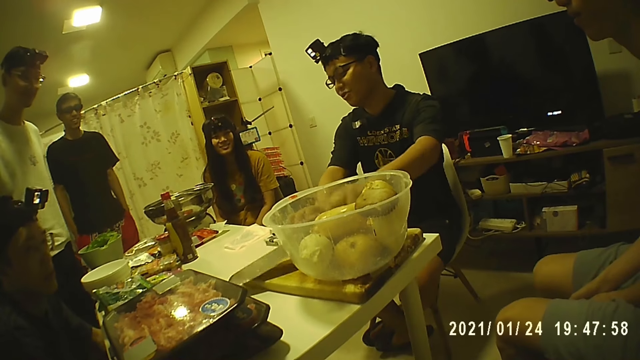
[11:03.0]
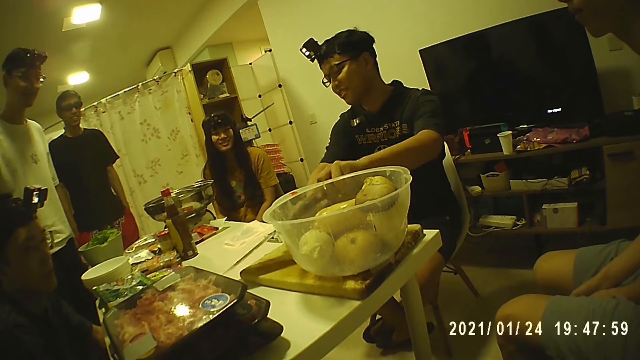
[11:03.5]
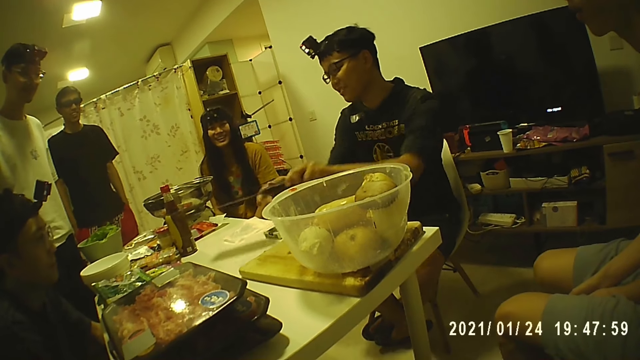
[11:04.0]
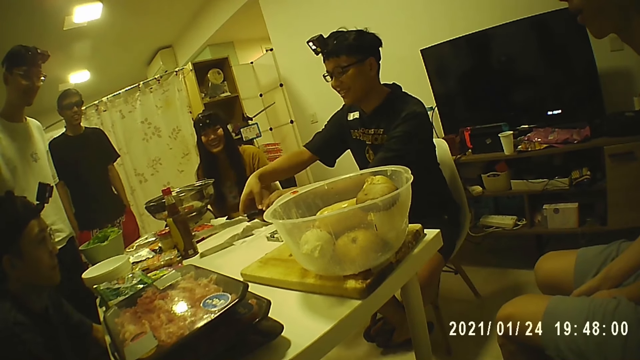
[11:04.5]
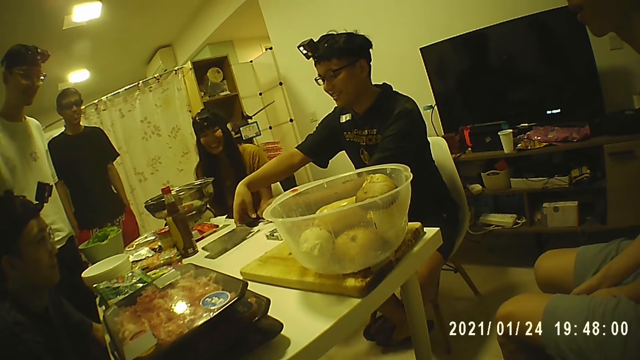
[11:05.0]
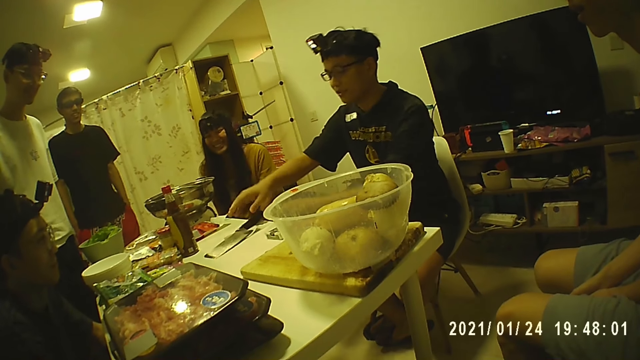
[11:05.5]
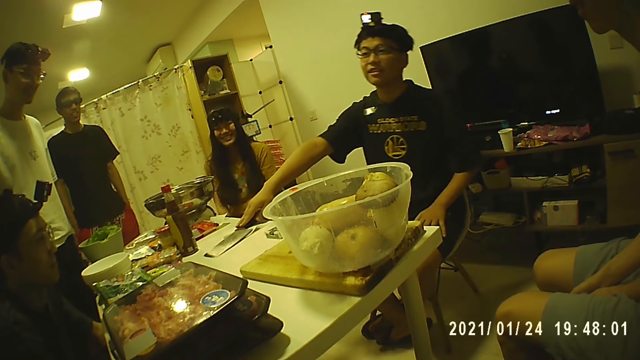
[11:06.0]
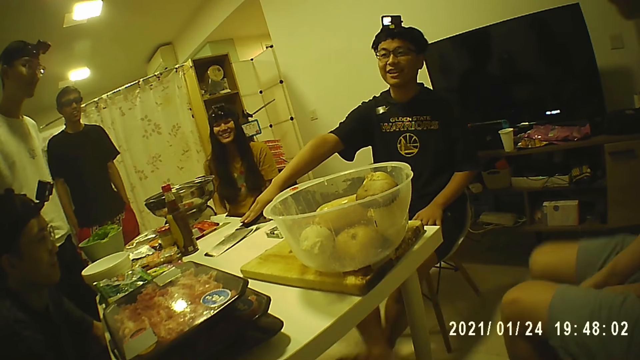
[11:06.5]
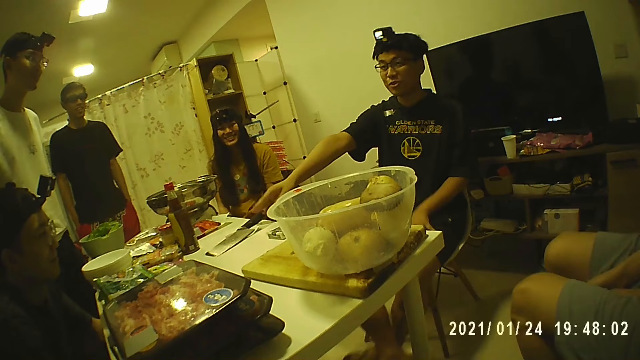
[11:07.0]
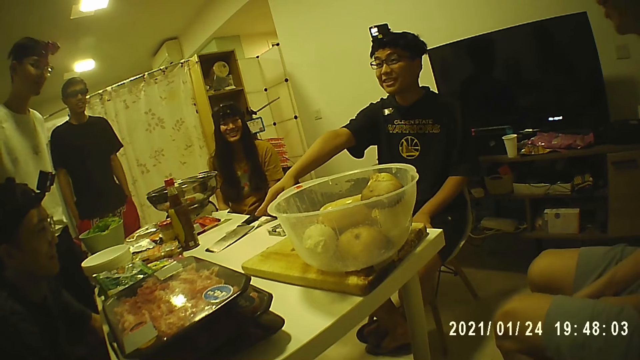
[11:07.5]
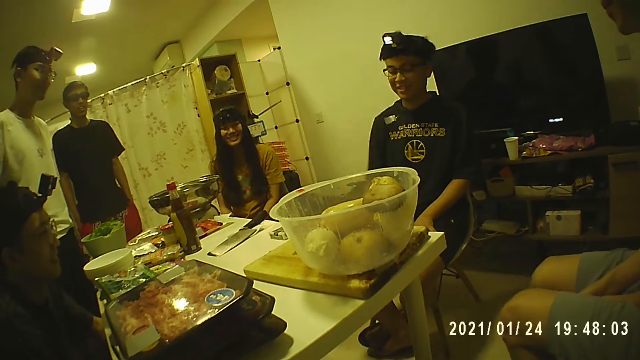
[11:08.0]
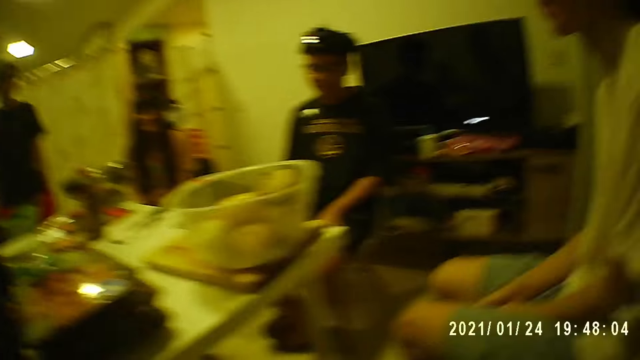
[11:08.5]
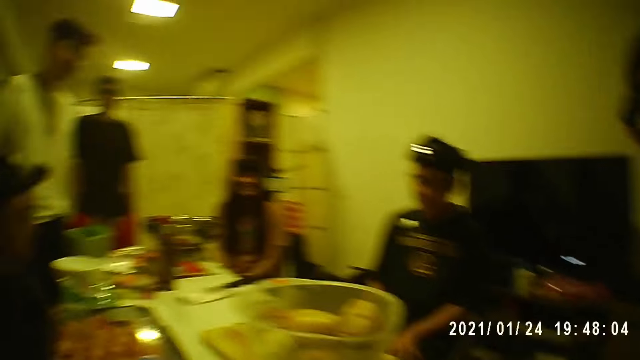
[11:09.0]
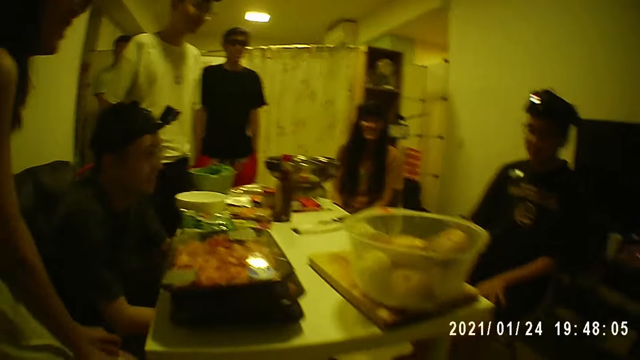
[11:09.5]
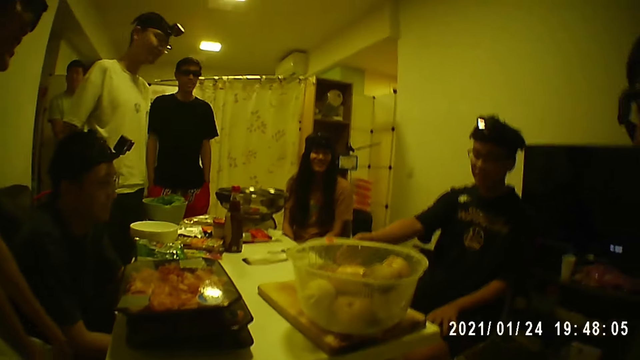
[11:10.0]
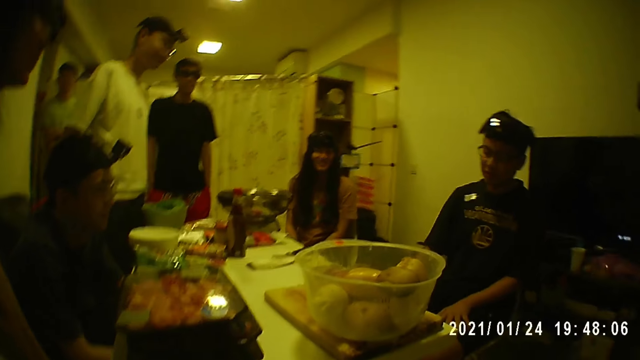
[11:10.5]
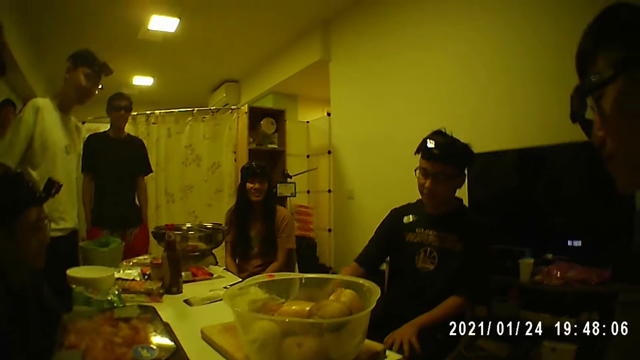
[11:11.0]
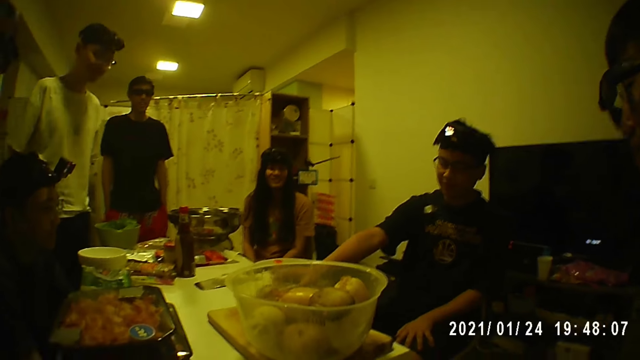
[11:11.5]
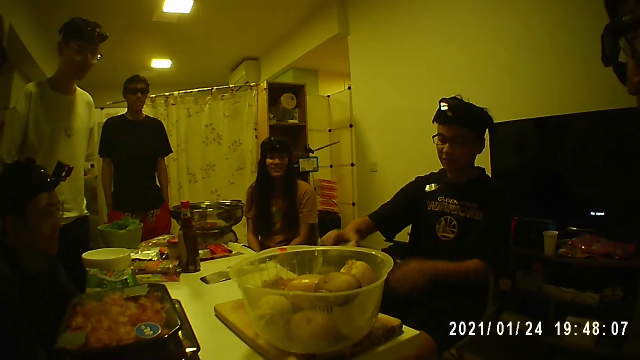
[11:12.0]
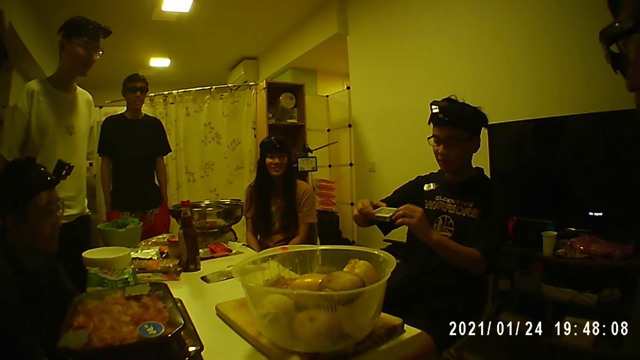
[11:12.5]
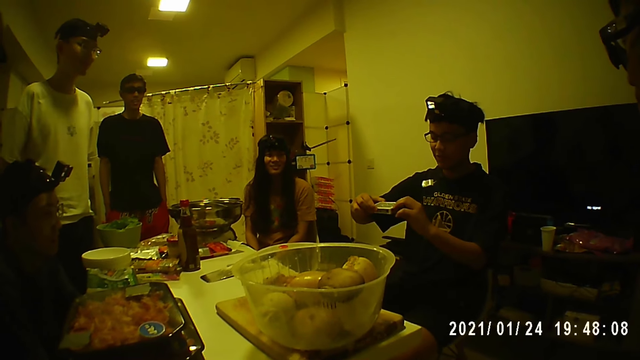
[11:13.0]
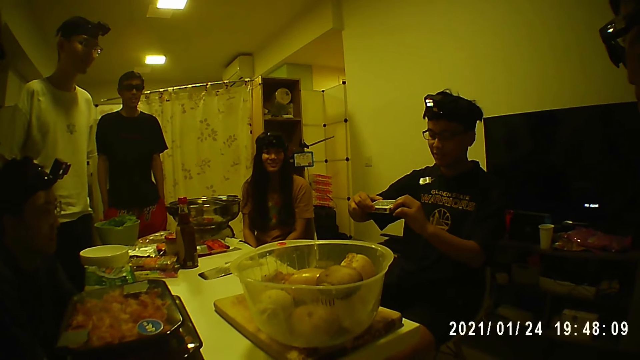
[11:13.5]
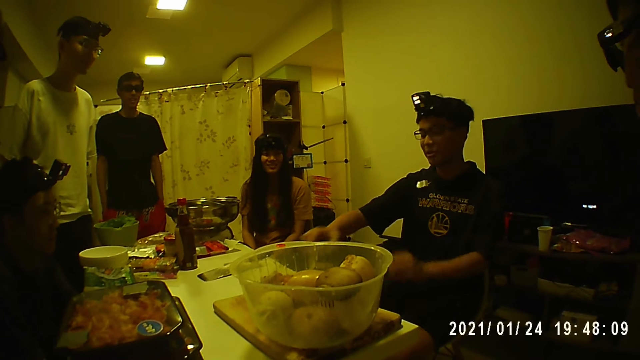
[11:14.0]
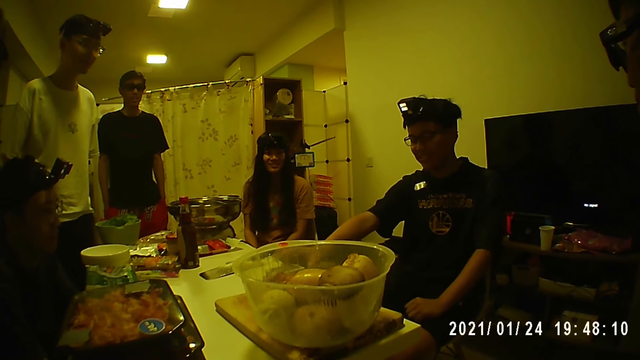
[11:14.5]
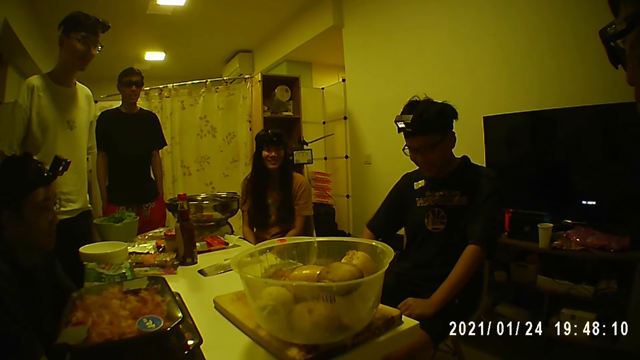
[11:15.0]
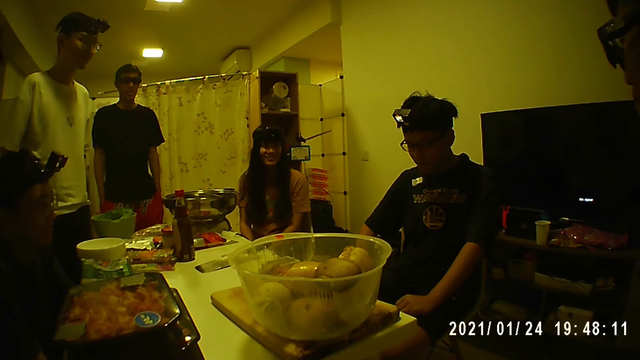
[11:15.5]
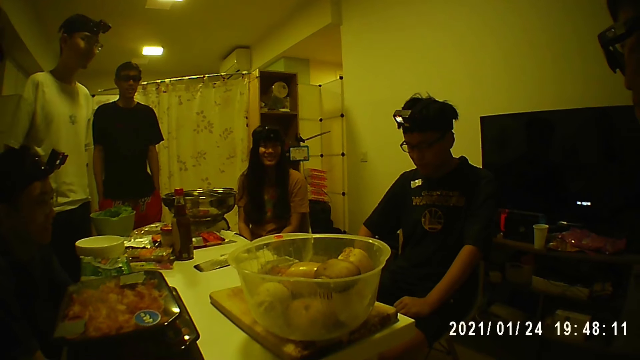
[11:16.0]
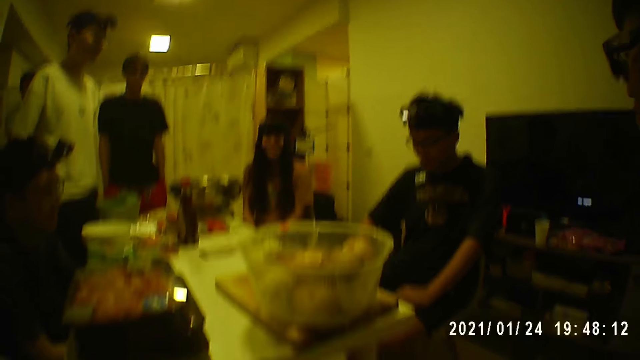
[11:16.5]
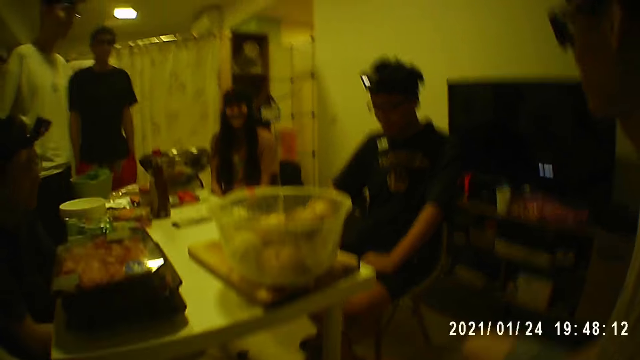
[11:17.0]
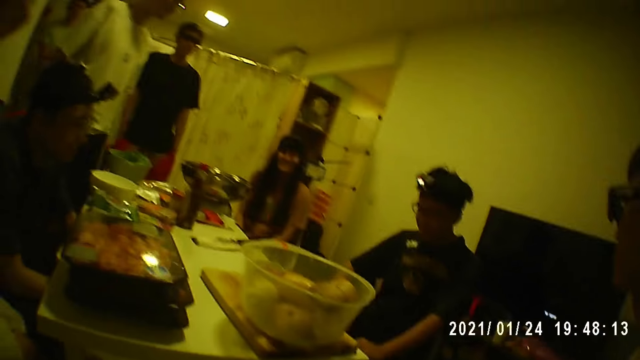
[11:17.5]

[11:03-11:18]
A man places the knife on the cloth with both hands. The man interacts with another person. The first man picks up the pack of cards from the table with his right hand. The man holds the pack of cards with his left hand, opens the pack of cards, and puts the pack of cards on the table with his right hand.

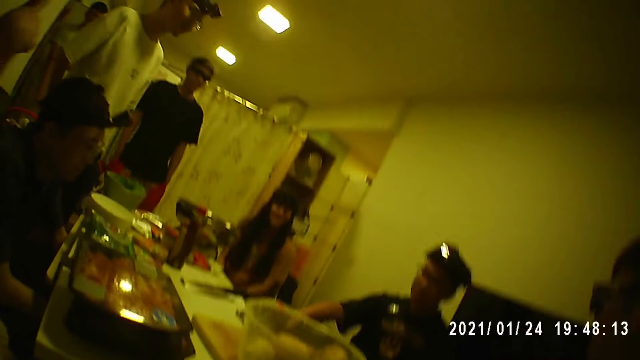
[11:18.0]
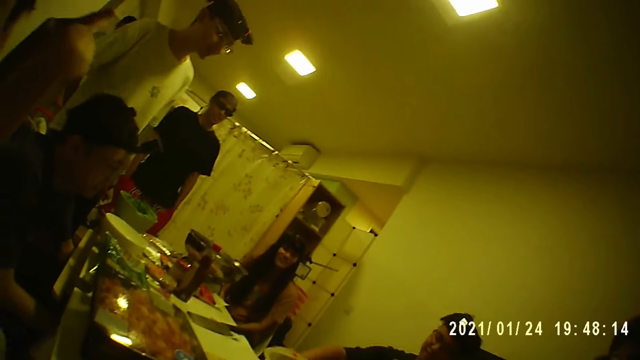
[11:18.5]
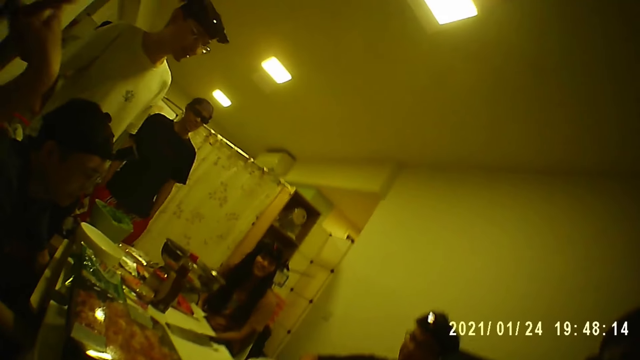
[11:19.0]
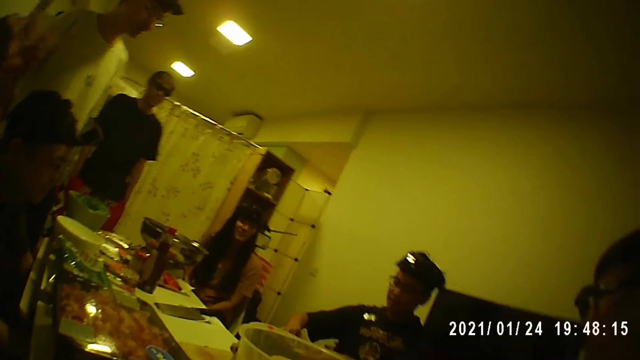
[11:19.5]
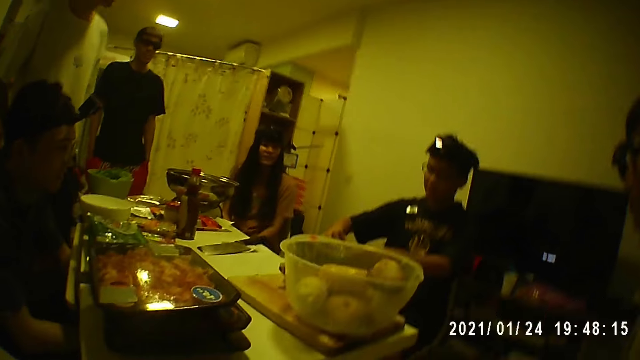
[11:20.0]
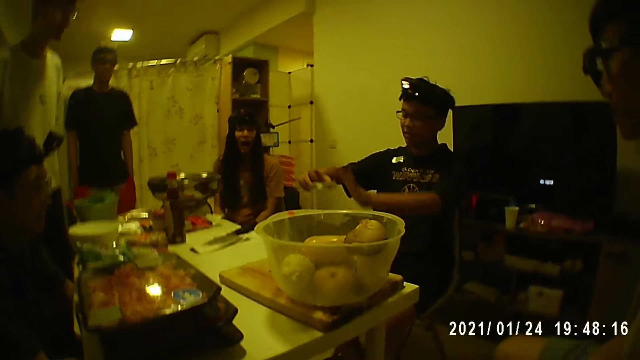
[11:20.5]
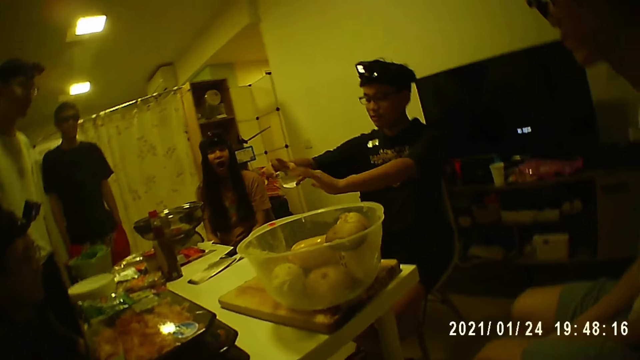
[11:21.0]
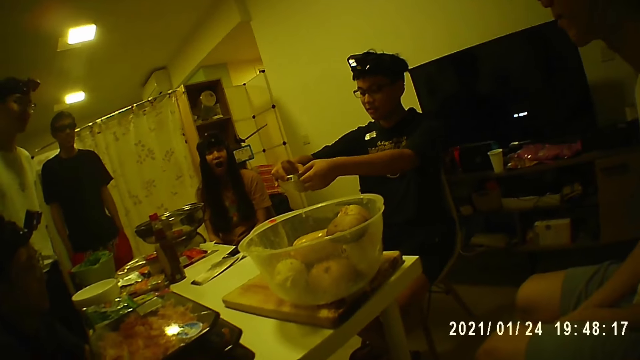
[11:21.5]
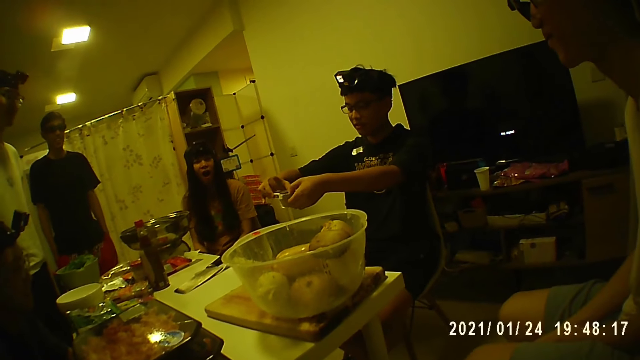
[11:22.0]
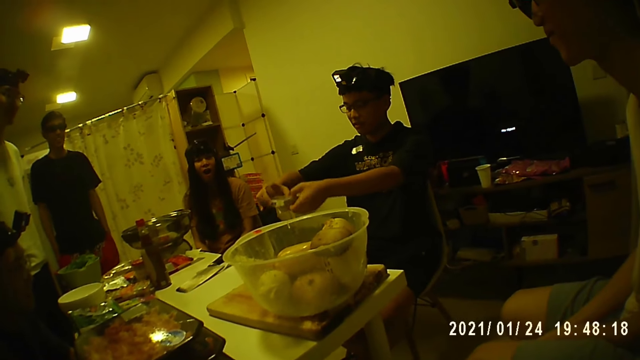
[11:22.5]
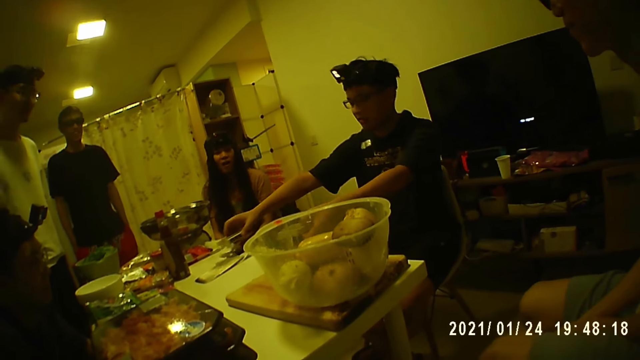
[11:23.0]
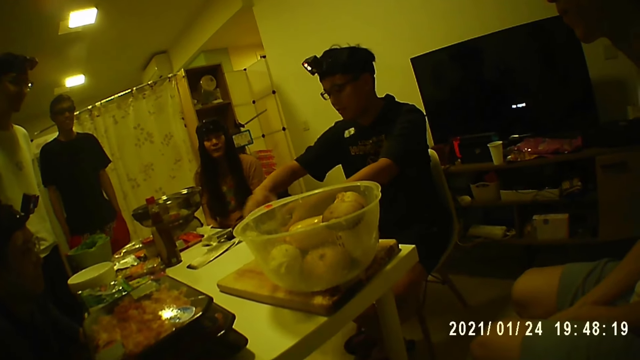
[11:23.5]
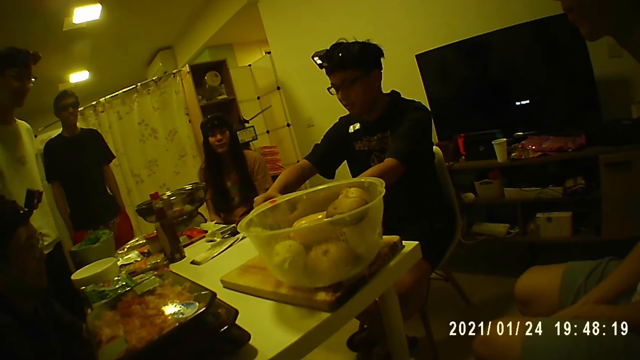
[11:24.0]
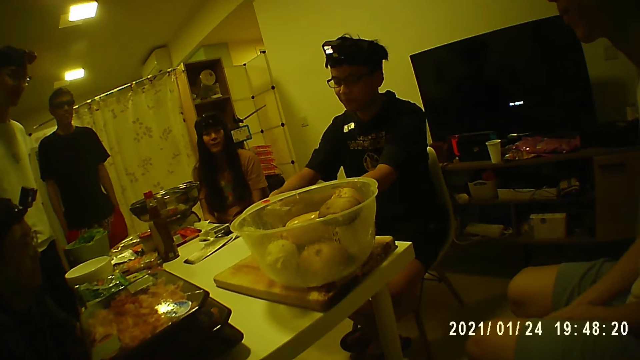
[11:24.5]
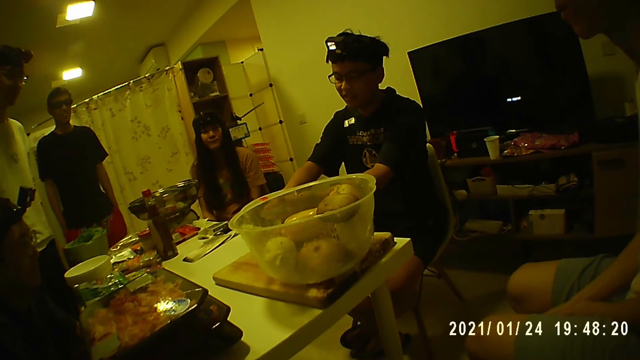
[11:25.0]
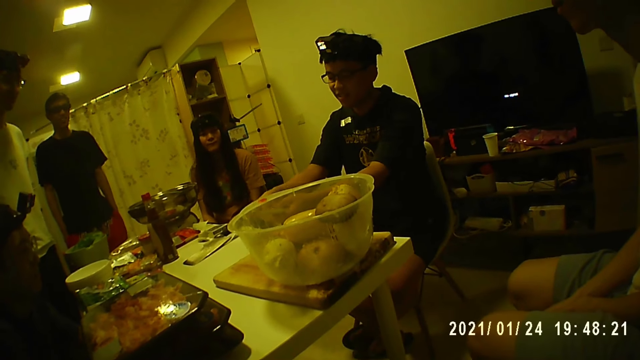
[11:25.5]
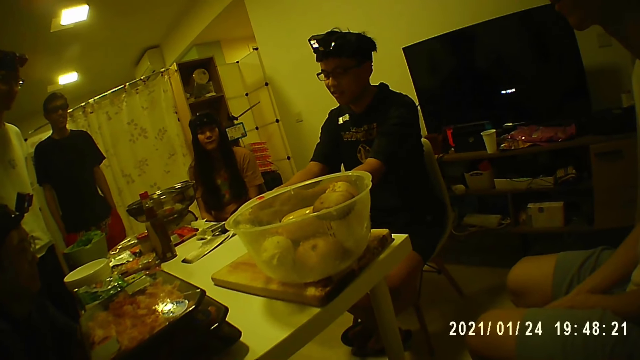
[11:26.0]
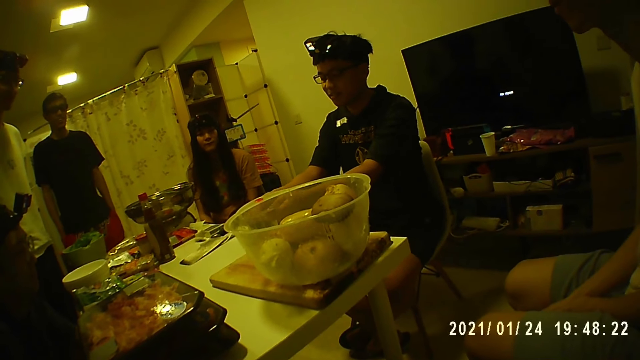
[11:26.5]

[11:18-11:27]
A man picks up the pack of cards from the table with his right hand. The camera wearer looks around the table. The man takes out the cards from the pack in his right hand with his left hand. The man puts the pack on the table with his right hand, holds the cards with his right hand, distributes the cards on the table, and shuffles the cards with both hands.
